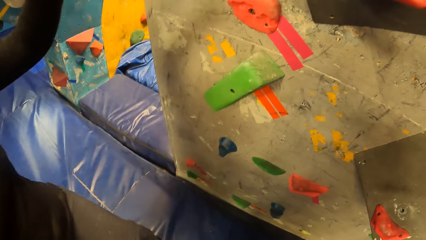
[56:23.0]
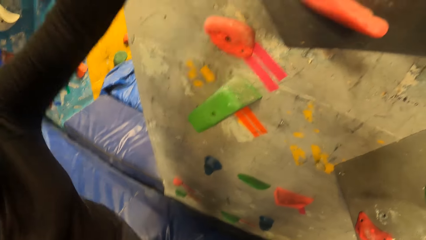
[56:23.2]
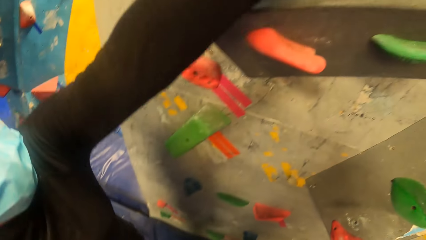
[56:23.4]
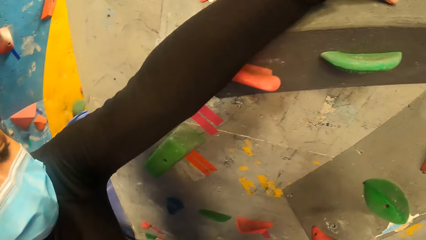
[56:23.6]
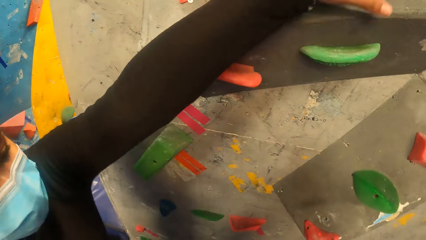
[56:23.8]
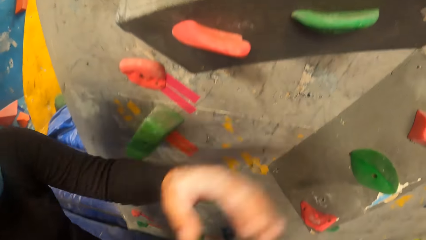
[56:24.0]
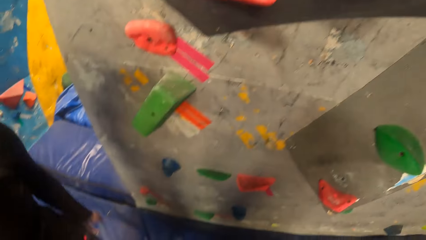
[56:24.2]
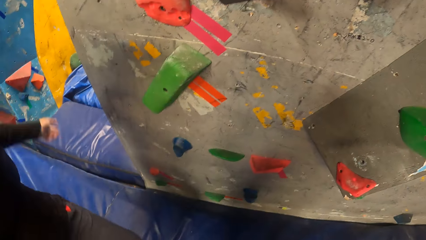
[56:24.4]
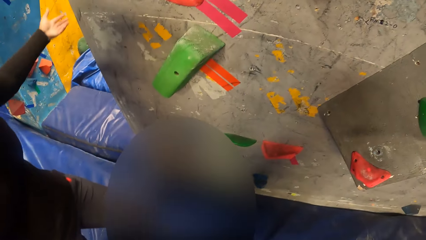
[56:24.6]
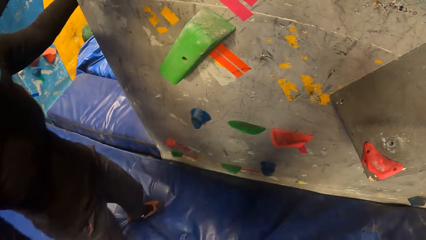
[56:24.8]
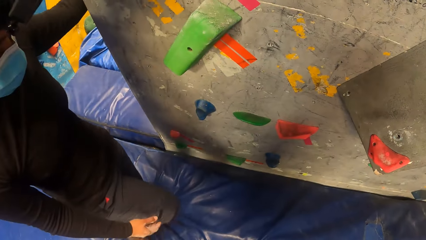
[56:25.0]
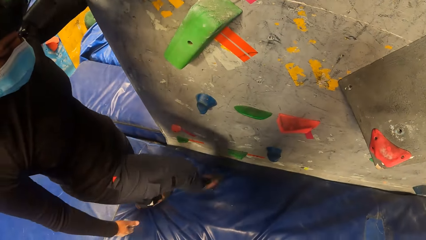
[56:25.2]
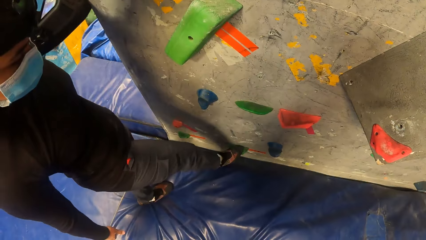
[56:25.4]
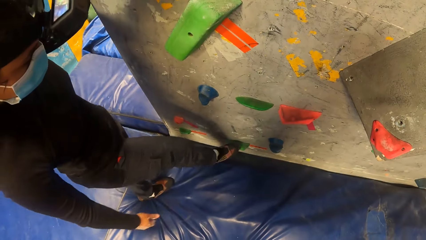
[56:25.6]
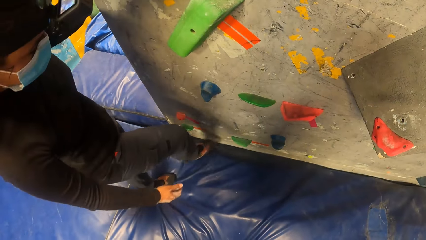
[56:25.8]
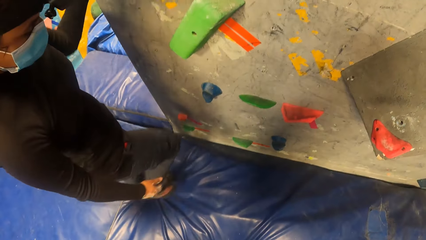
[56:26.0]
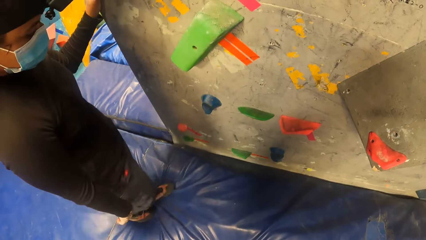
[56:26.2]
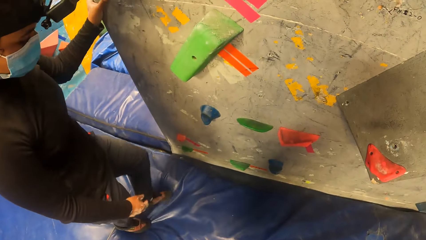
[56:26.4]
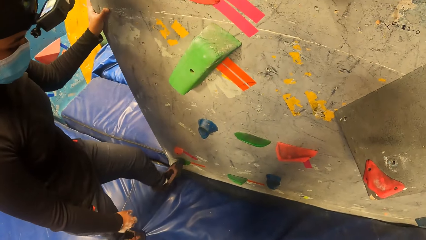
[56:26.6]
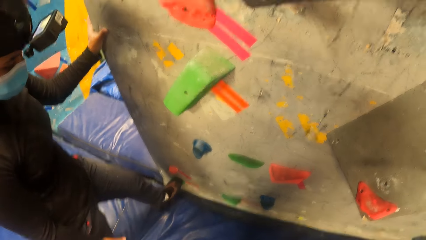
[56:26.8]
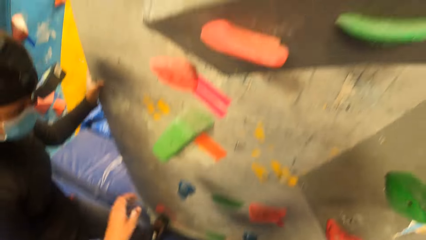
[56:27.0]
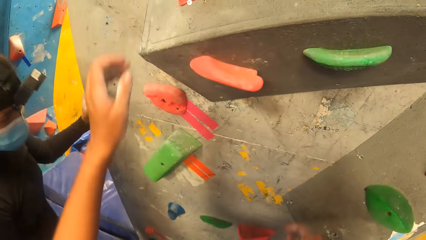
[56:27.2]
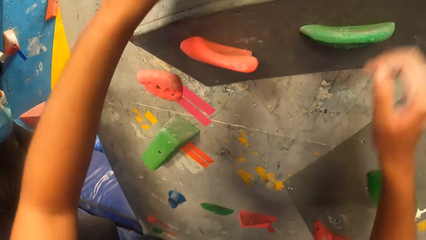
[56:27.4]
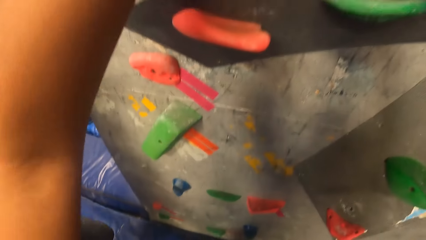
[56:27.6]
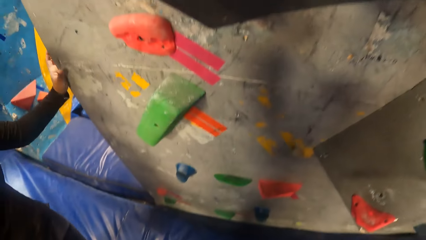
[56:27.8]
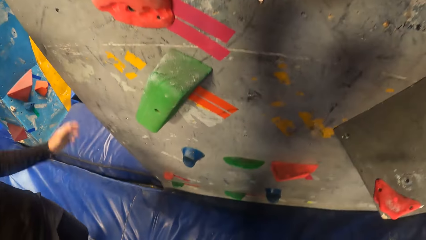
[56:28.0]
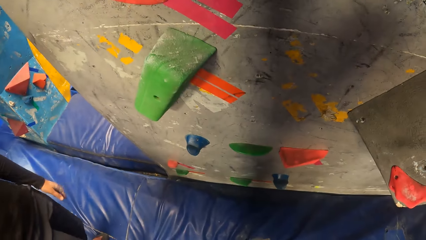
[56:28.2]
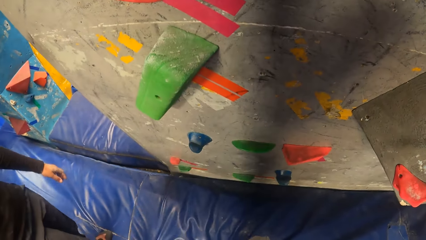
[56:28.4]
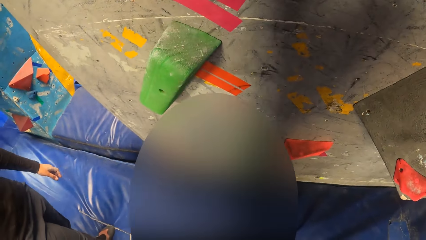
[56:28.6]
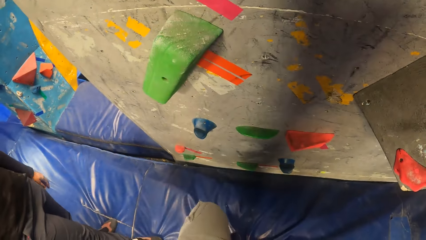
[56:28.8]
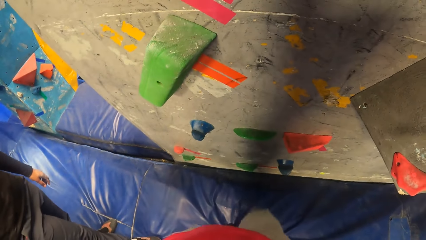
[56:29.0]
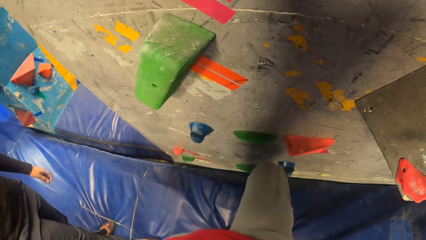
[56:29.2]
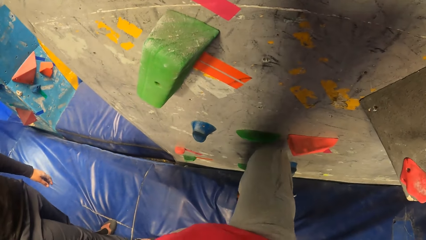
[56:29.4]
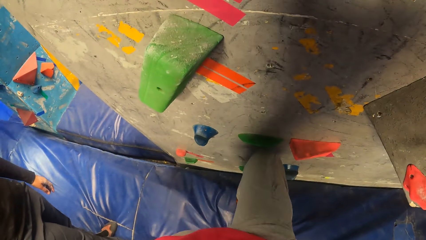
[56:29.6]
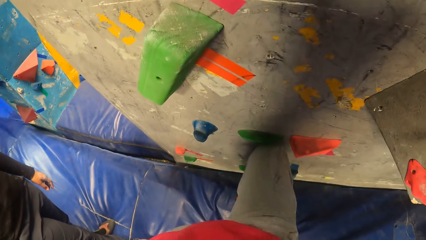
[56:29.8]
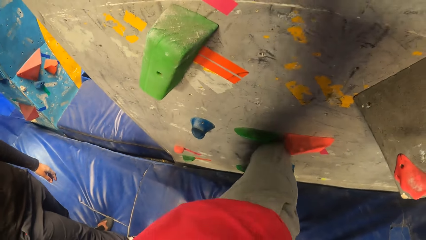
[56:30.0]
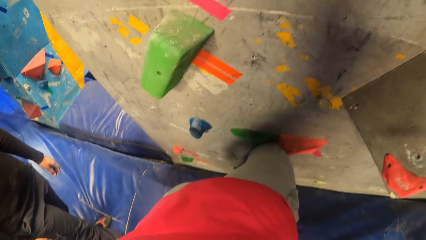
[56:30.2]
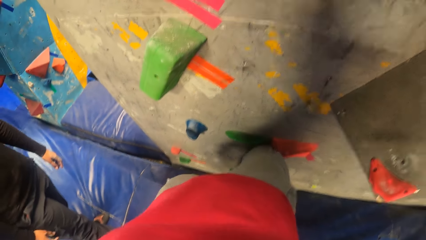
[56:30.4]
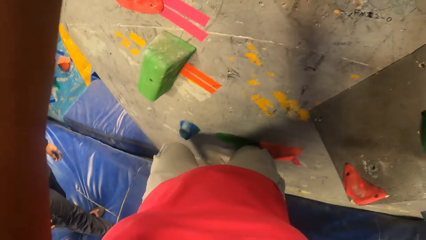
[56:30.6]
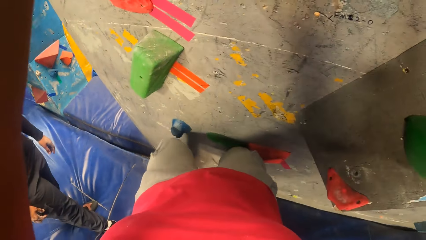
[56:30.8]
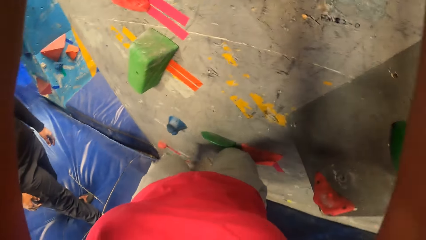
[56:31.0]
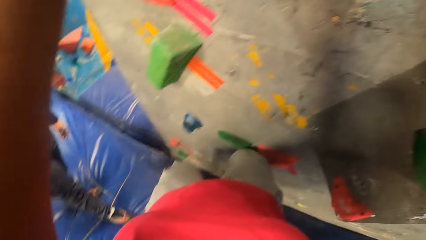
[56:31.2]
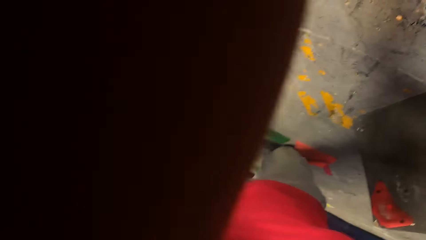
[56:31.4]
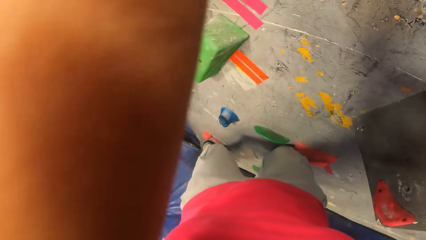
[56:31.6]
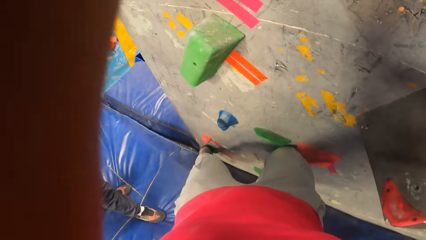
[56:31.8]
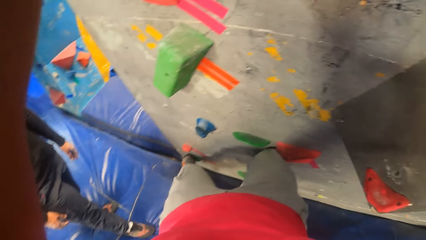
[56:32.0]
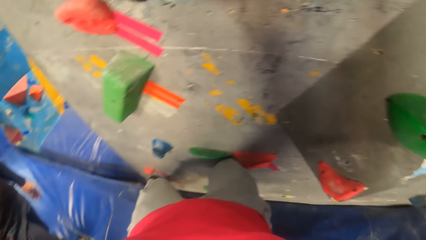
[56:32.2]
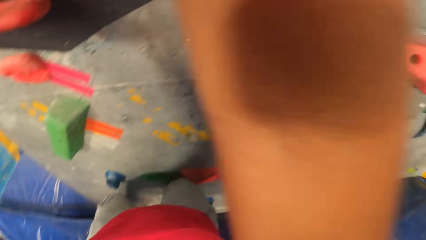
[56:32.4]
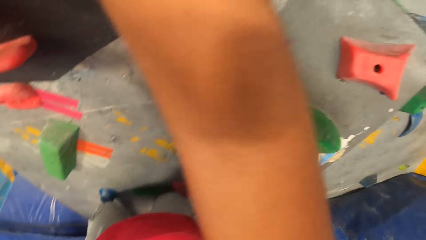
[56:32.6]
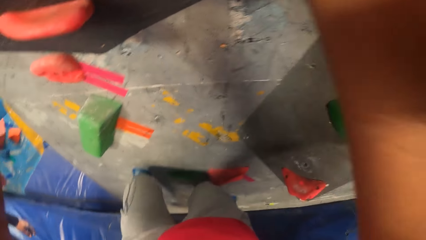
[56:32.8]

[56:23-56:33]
The camera wearer climbs the wall.

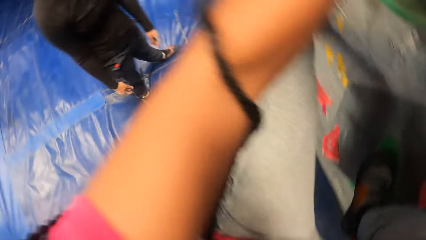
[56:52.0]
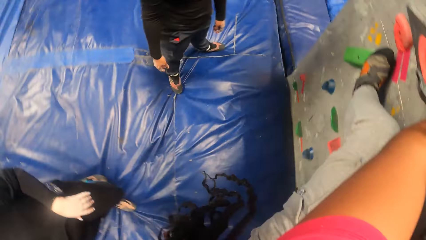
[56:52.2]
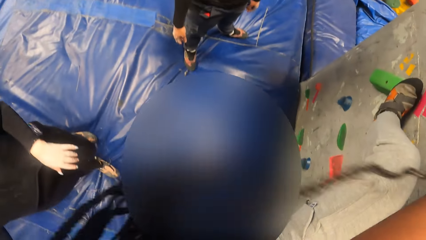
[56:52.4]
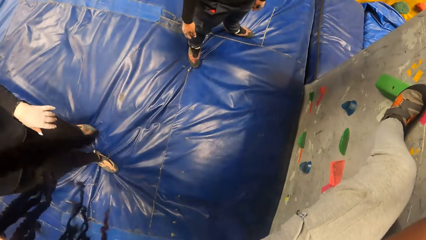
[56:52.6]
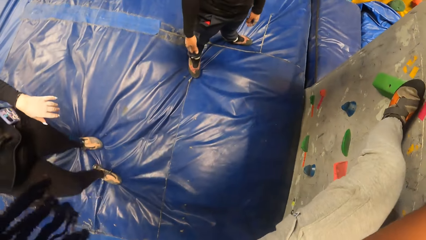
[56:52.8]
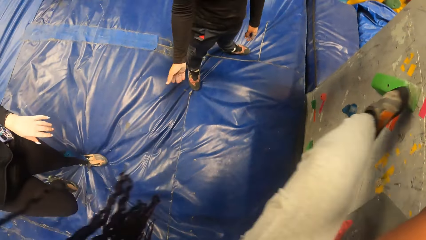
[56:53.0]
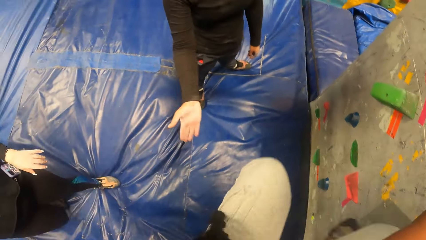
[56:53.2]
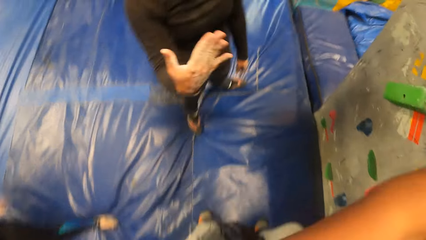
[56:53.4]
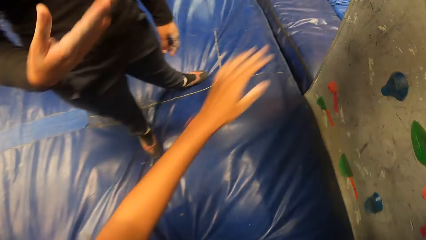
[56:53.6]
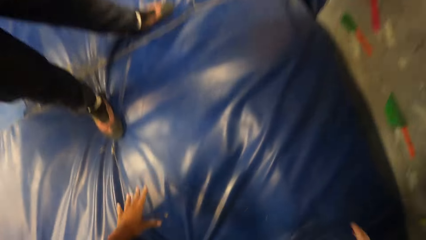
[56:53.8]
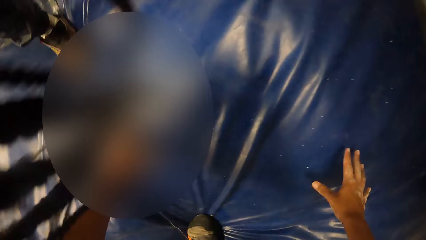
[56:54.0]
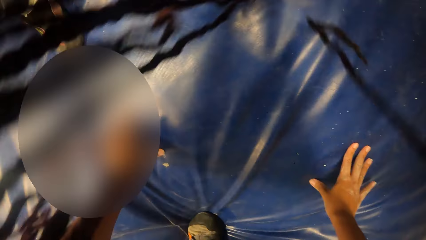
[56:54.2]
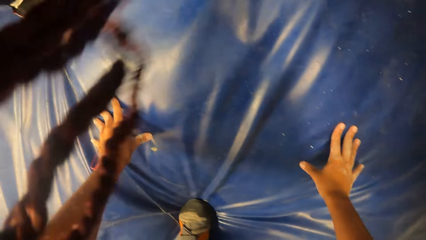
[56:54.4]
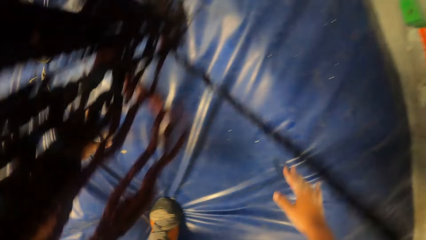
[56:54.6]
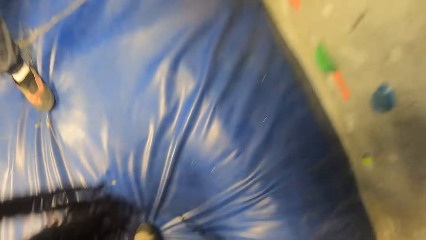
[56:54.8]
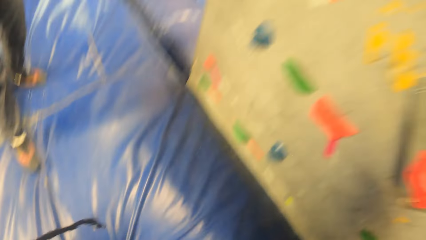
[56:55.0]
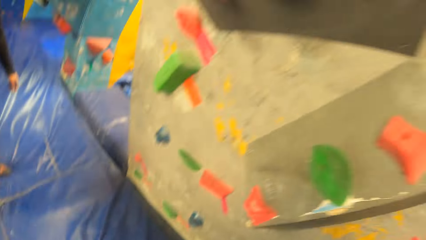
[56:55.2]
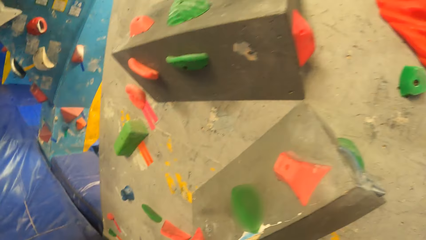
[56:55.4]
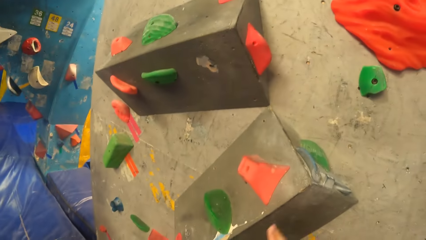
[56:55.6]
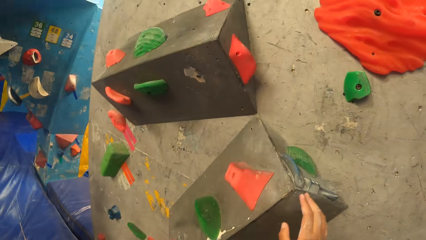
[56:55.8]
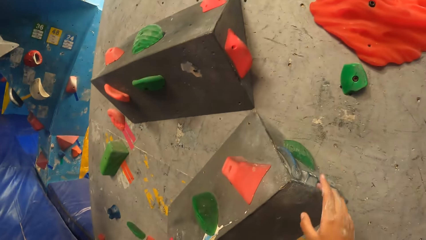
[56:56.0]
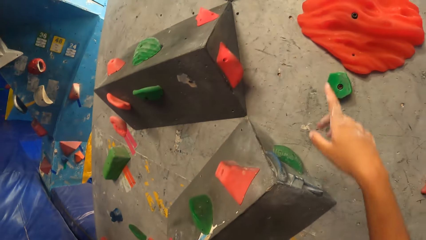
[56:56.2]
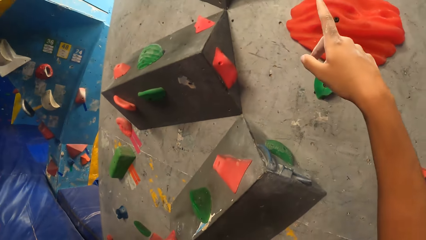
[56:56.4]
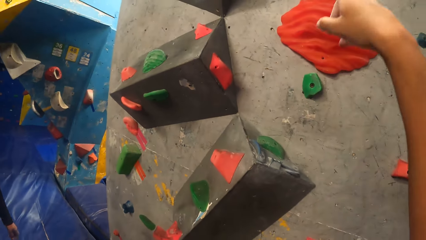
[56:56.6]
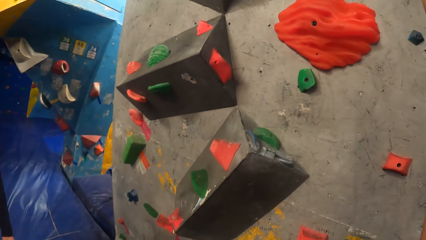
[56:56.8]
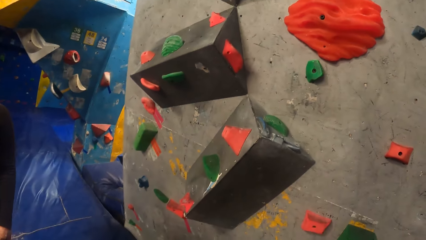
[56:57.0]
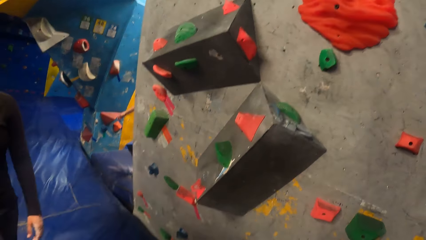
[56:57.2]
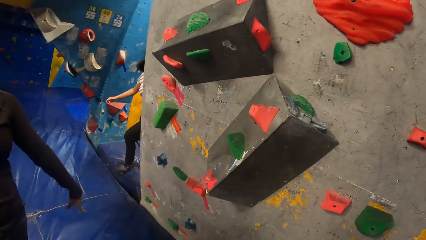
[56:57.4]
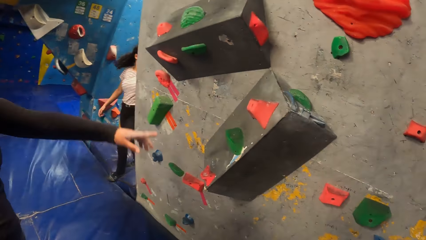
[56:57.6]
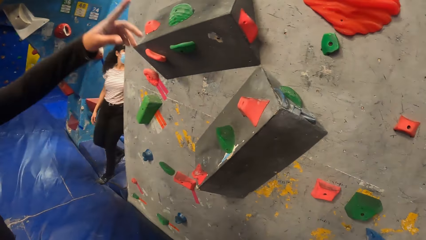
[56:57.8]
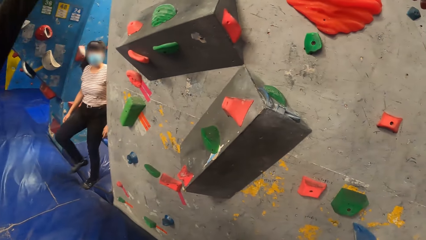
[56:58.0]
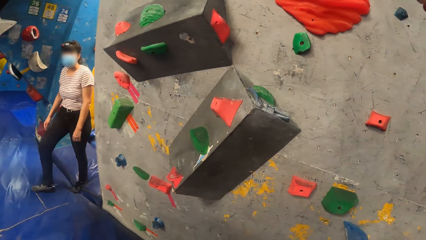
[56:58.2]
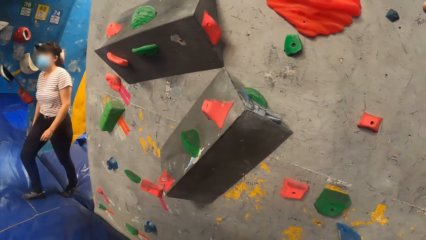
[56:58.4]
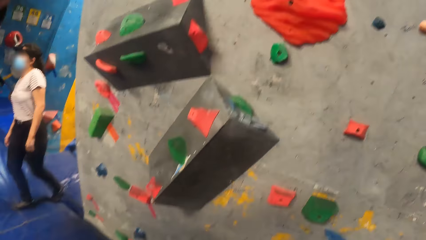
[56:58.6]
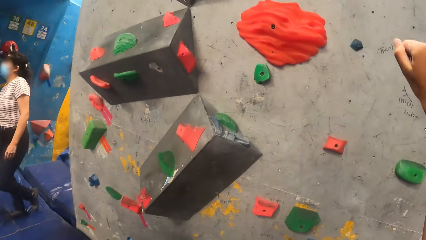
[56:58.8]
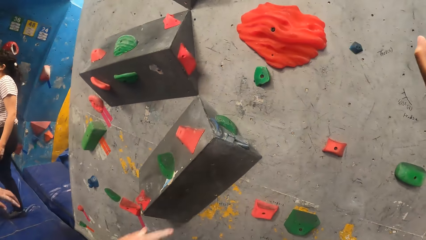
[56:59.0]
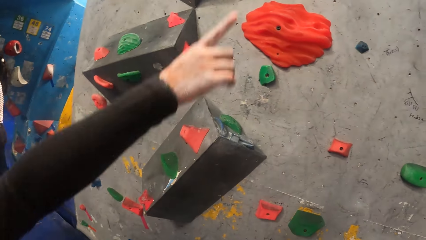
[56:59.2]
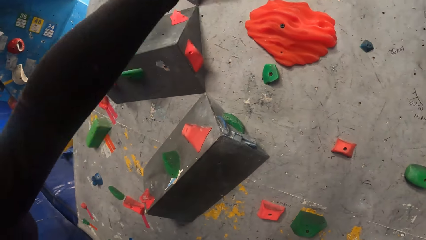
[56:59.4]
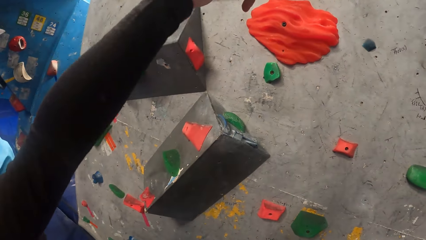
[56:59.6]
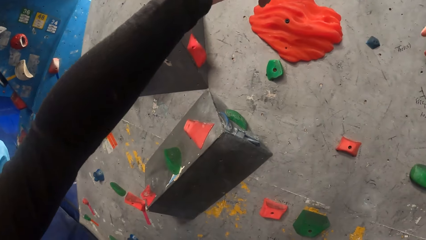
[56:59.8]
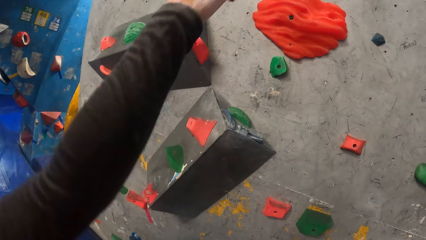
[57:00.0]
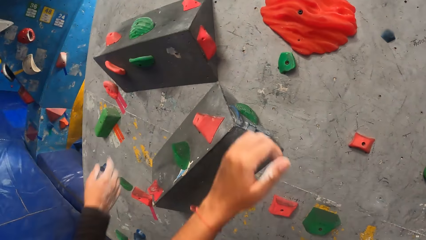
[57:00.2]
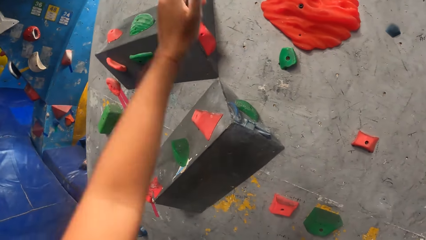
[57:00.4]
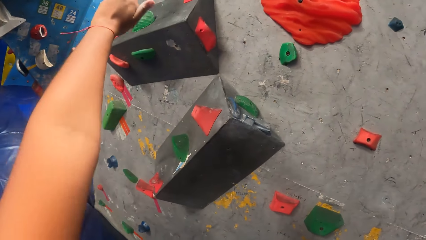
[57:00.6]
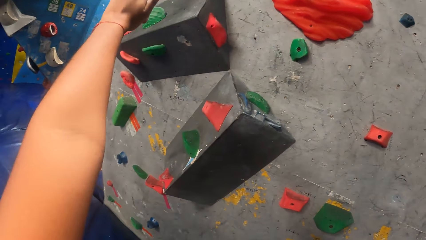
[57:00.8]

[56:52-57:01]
The camera wearer jumps down on the safety foam. They interact with the woman. They point at the wall.
